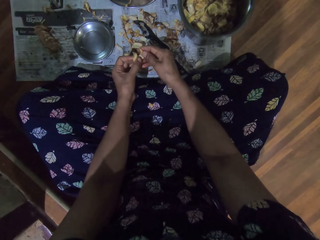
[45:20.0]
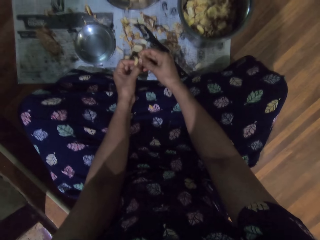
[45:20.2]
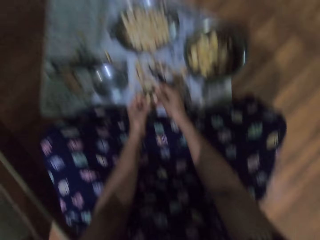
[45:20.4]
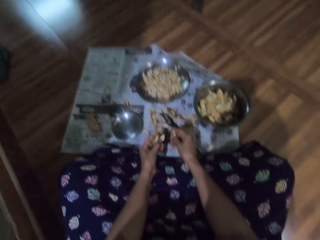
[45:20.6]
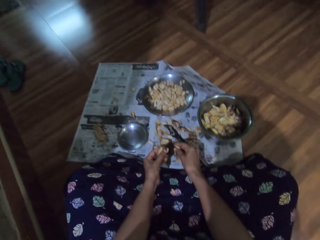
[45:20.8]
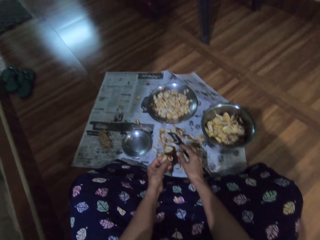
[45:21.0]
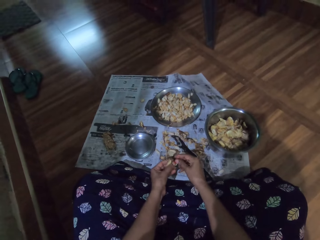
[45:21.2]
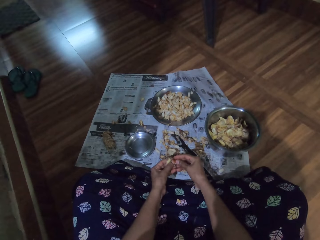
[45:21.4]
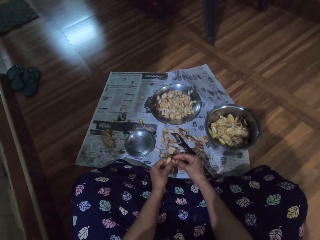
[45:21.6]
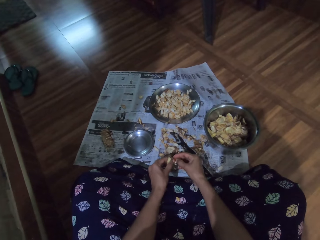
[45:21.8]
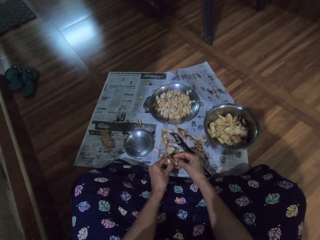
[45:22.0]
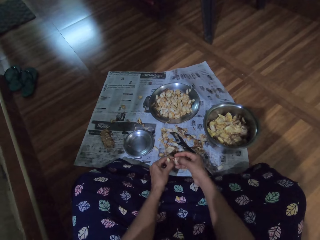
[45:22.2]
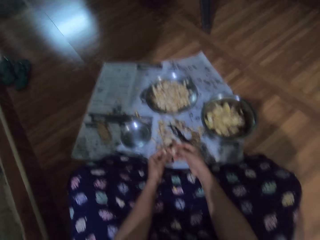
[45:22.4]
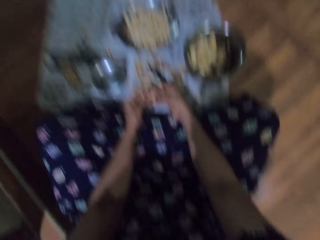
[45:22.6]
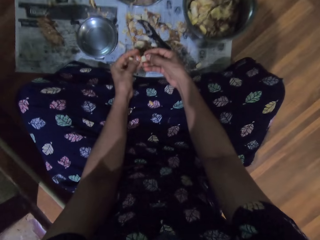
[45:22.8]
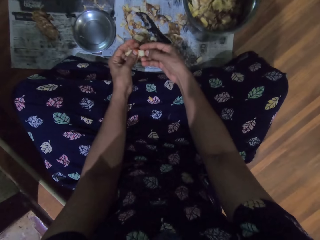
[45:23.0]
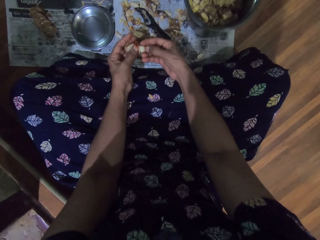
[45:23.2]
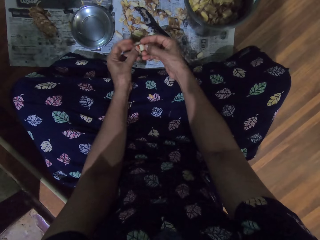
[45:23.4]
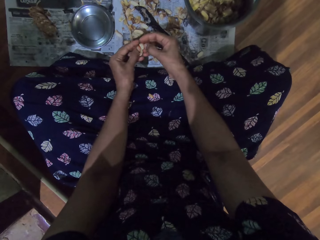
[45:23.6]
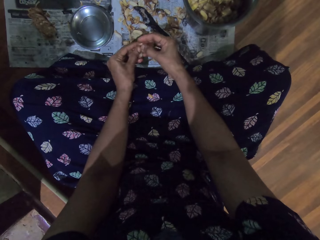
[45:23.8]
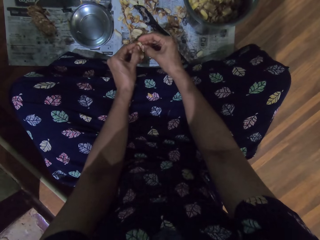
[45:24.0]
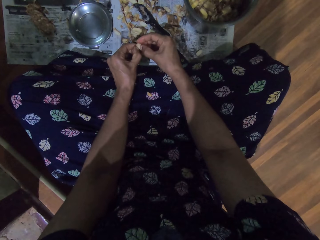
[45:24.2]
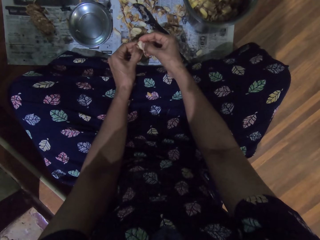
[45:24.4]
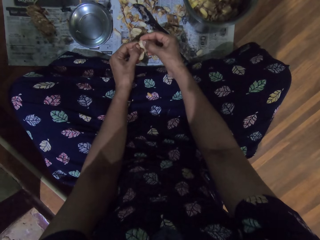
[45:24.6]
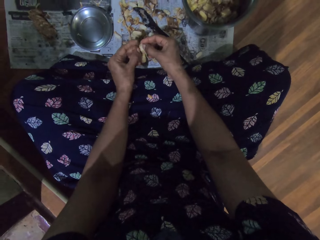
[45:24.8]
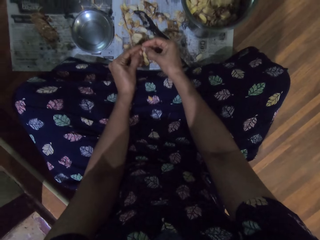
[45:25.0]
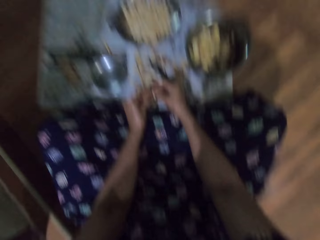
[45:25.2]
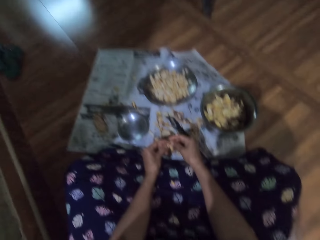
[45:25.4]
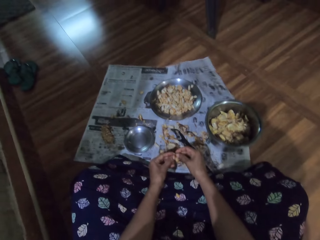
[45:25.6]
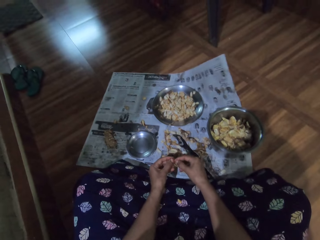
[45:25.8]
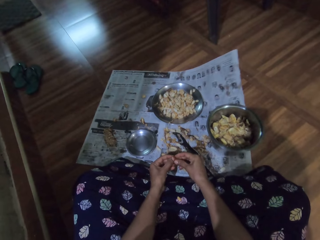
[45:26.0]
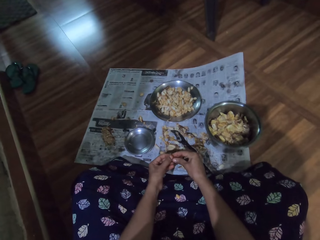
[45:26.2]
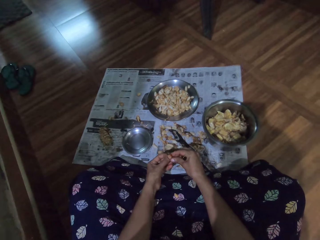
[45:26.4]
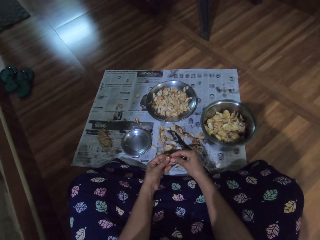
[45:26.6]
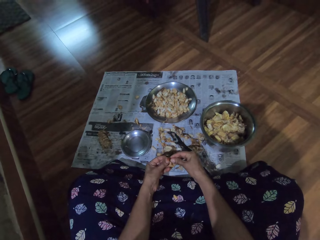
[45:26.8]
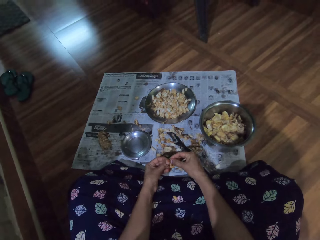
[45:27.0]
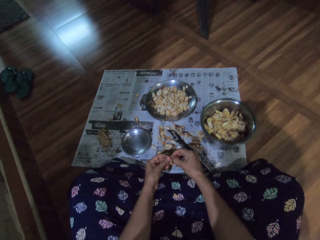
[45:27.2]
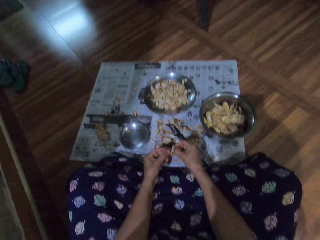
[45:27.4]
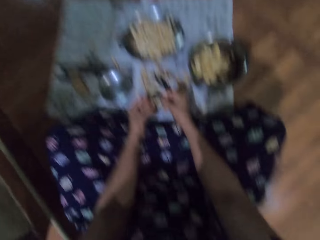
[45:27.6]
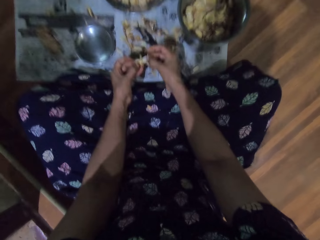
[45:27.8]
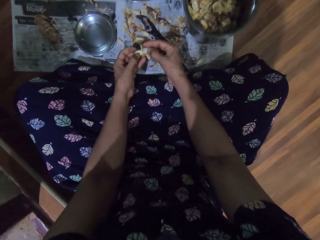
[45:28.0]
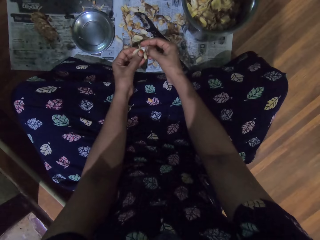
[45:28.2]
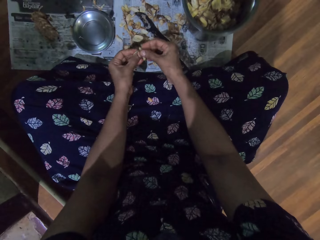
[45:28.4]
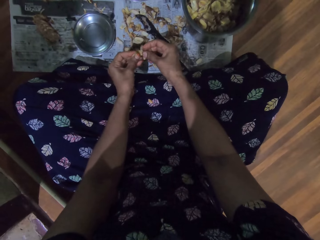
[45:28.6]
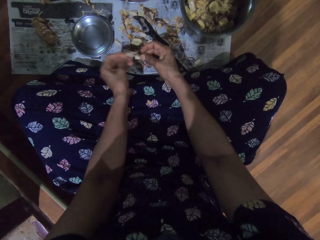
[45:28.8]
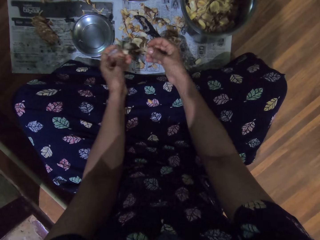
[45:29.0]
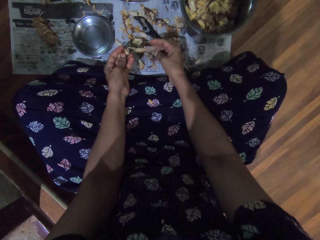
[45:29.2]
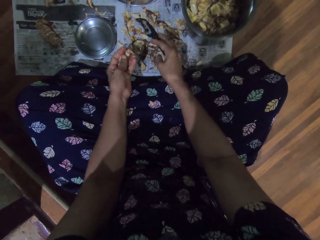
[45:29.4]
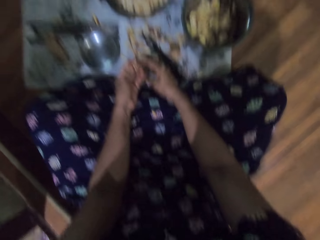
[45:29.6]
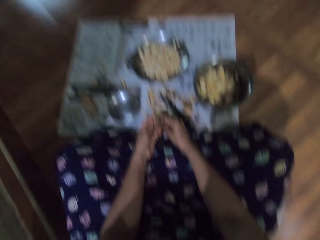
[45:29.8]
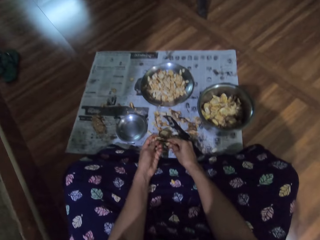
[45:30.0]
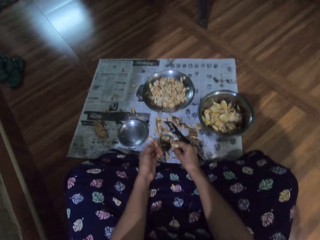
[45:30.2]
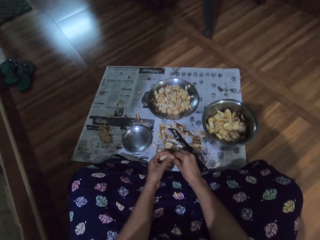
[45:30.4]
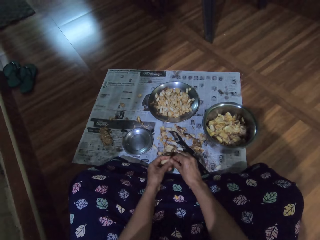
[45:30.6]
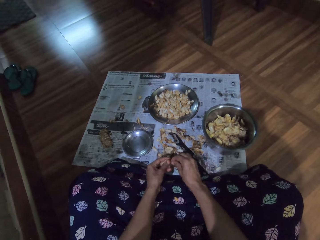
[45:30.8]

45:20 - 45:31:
The camera wearer drops a garlic peel on the paper on the floor with her right hand. She peels the garlic slice in her left hand with both hands. She drops a garlic peel on the paper on the floor with her right hand. She peels the garlic slice in her left hand with both hands.

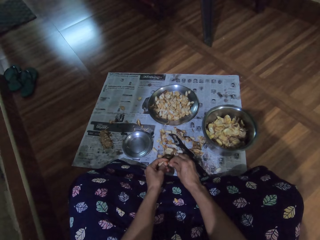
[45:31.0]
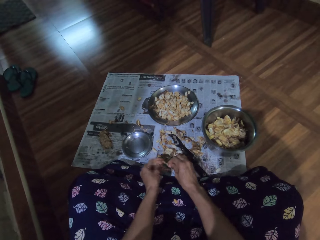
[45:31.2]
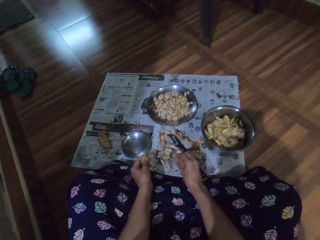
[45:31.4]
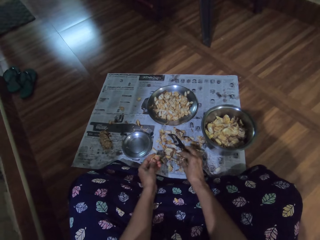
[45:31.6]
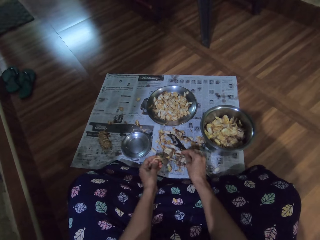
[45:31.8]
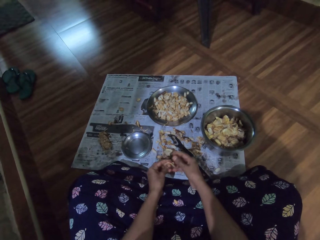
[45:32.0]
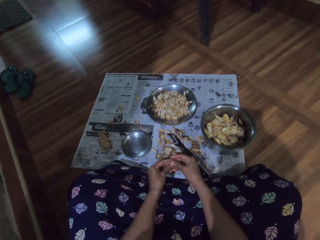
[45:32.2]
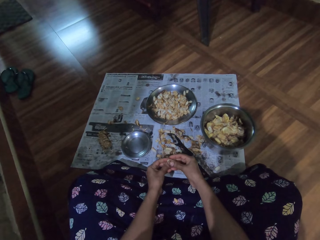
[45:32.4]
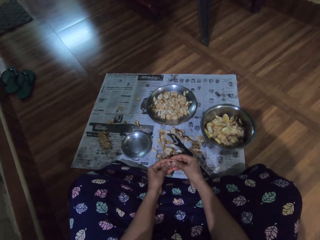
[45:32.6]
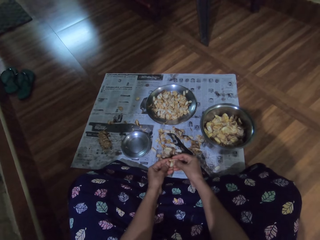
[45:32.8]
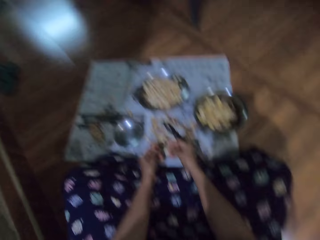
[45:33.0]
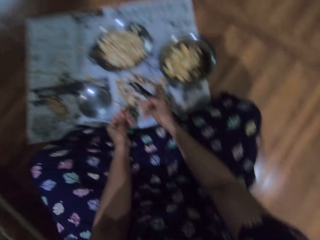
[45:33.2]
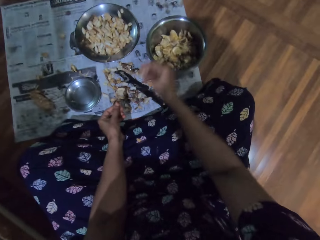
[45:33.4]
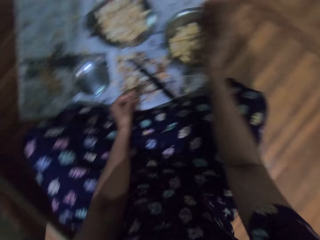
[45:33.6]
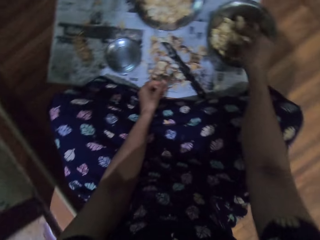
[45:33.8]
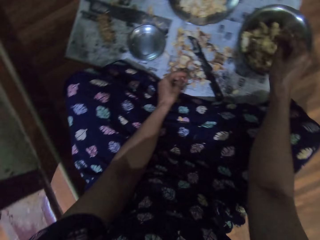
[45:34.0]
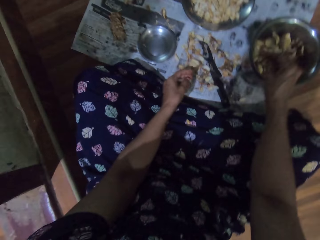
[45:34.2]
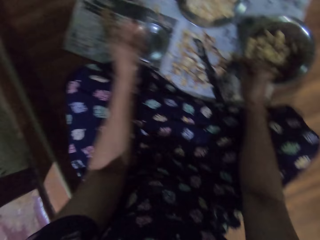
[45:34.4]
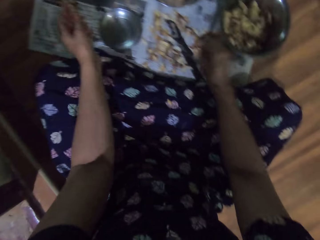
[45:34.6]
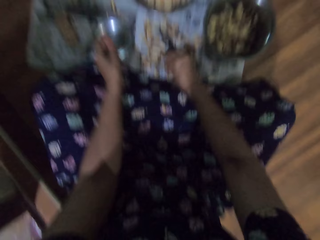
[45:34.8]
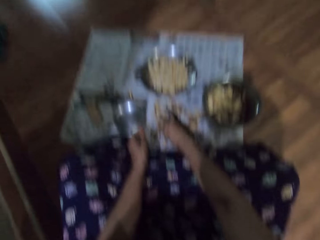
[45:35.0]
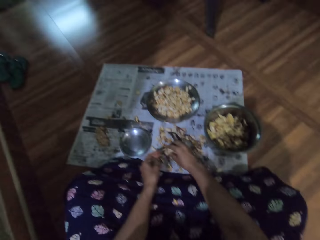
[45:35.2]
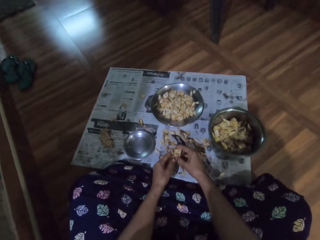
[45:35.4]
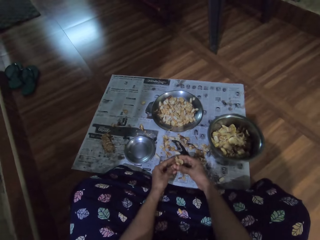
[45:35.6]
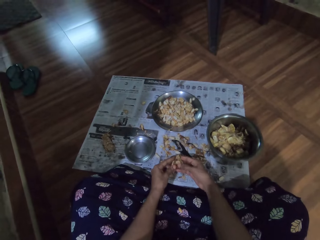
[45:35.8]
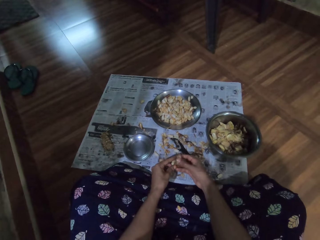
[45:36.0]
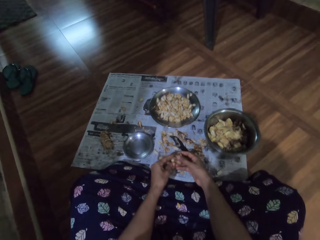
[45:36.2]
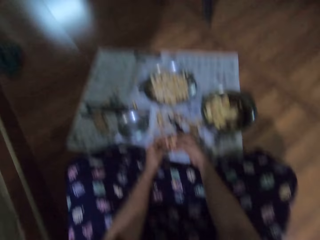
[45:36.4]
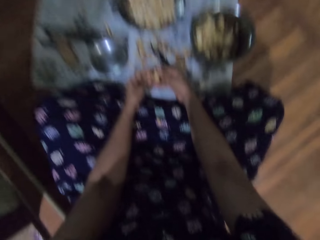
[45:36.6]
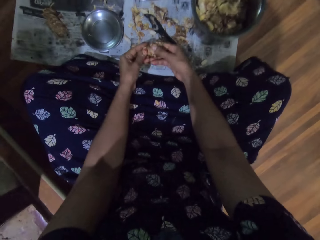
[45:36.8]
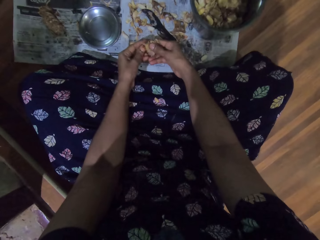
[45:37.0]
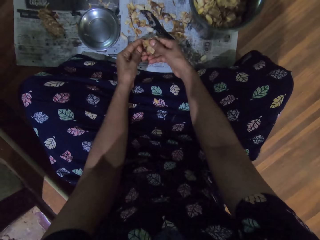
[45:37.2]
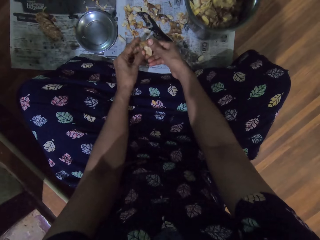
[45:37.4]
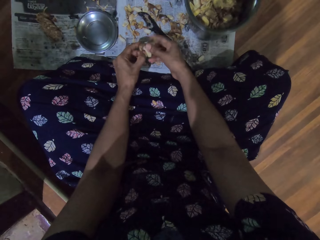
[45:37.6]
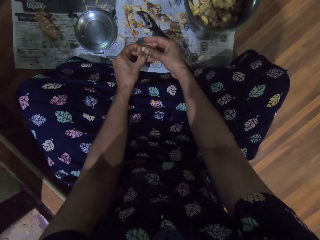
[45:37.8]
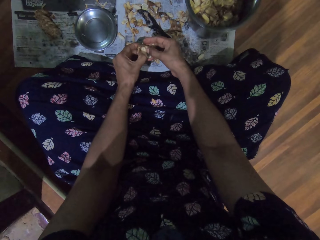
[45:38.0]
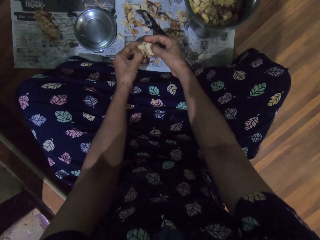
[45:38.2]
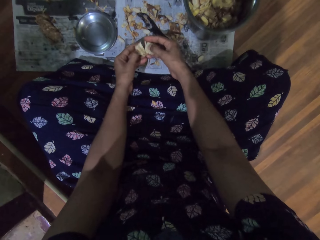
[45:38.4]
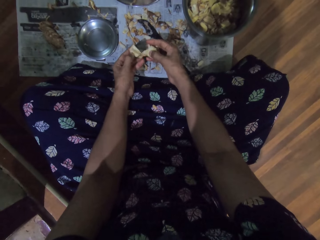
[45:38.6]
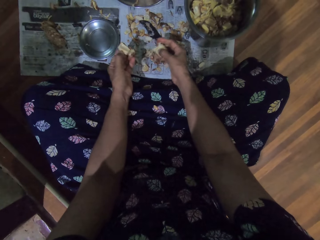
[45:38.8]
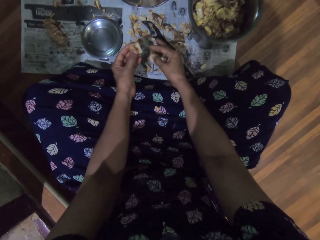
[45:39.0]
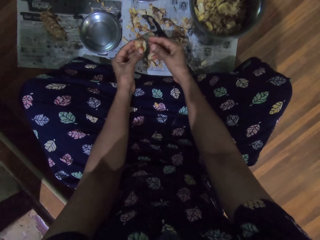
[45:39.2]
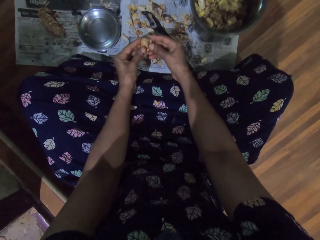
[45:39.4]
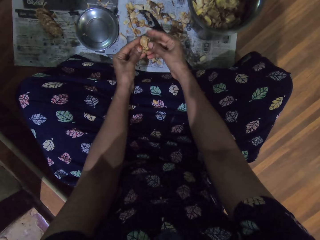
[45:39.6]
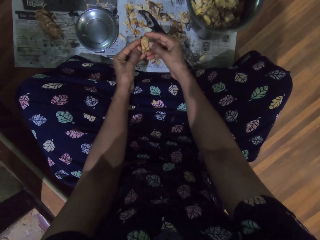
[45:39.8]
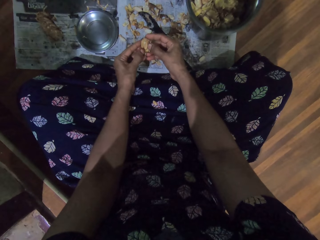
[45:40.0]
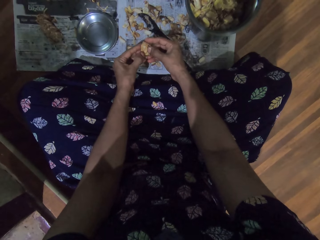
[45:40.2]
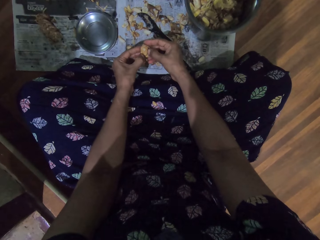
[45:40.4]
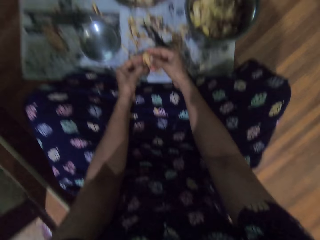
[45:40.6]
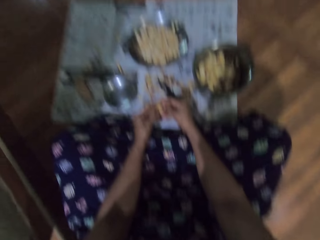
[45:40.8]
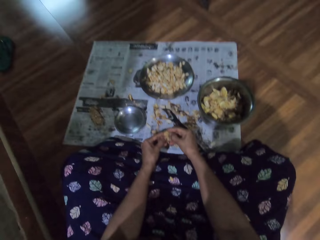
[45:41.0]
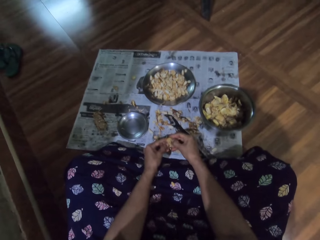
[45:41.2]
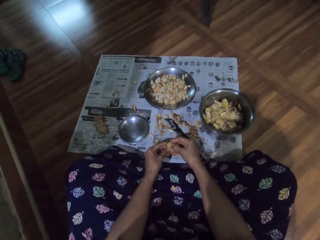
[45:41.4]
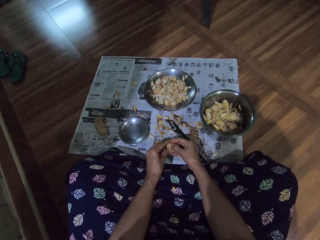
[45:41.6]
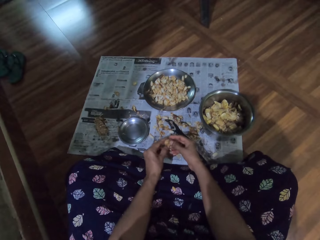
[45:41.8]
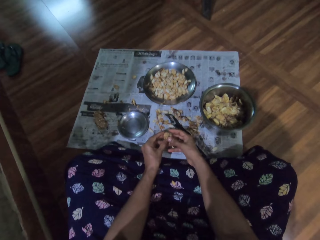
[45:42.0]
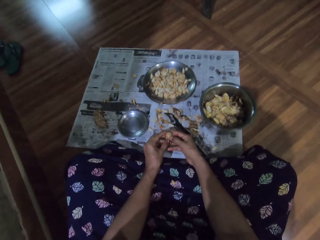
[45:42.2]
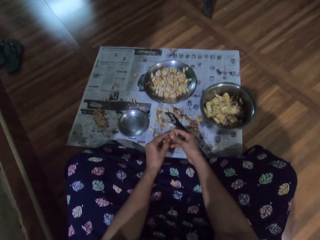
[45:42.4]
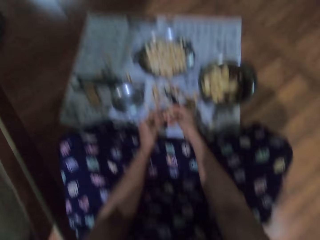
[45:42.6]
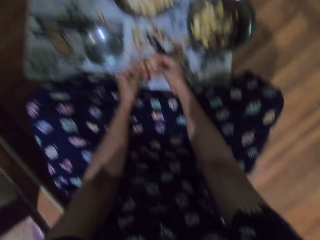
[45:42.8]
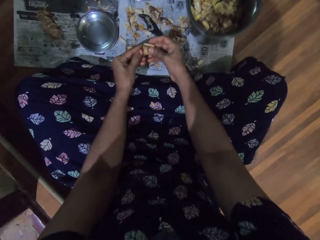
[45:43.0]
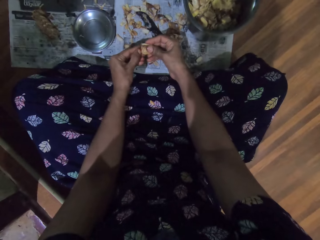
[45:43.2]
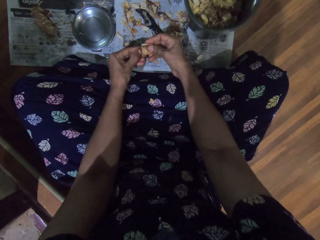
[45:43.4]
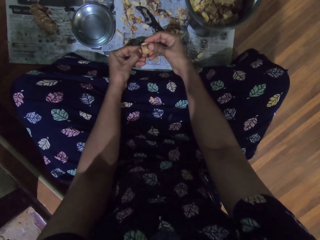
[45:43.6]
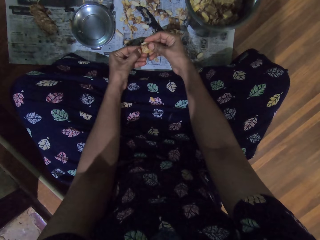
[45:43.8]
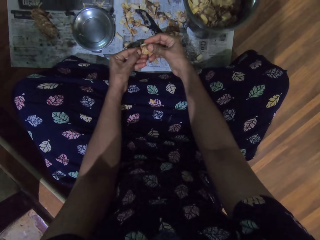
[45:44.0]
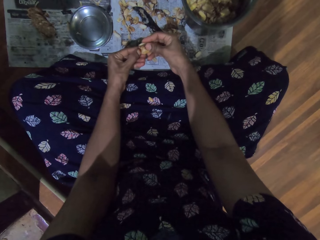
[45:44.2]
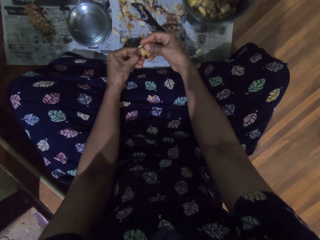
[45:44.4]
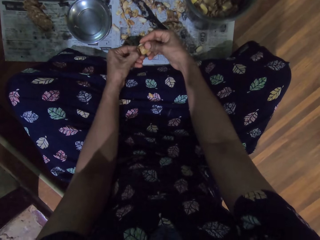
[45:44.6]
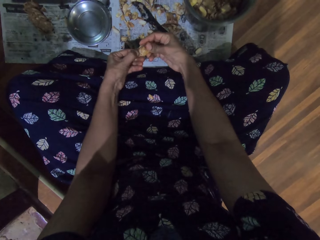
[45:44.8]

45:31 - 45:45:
The camera wearer drops a garlic peel on the paper on the floor with her right hand. She peels the garlic slice in her left hand with both hands. She throws a garlic peel into the stainless bowl on the paper on the floor with her right hand. She throws a garlic peel on the paper on the floor with her left hand. She picks a garlic slice from the paper on the floor with her right hand. She peels the garlic slice in her right hand with both hands. She drops a garlic peel on the paper on the floor with her right hand. She peels the garlic slice in her left hand with both hands.
